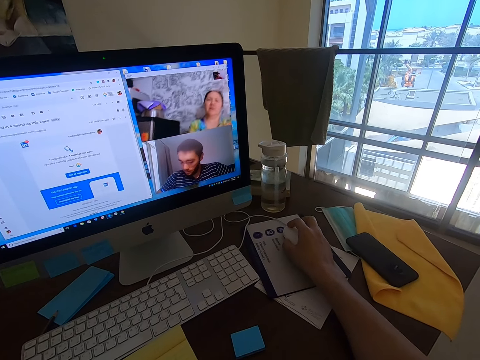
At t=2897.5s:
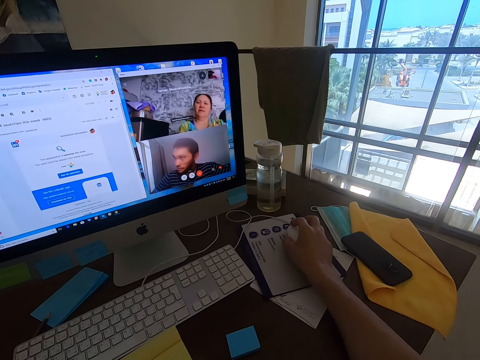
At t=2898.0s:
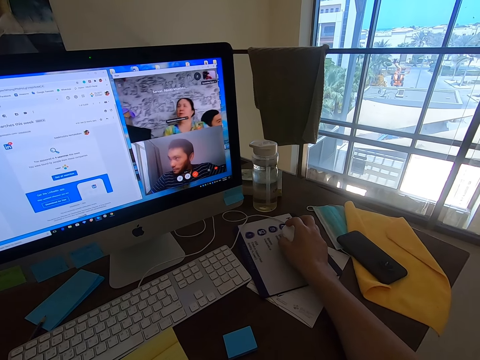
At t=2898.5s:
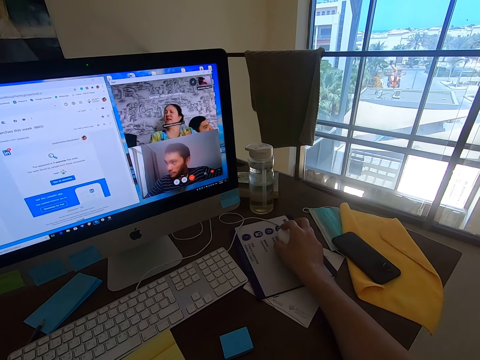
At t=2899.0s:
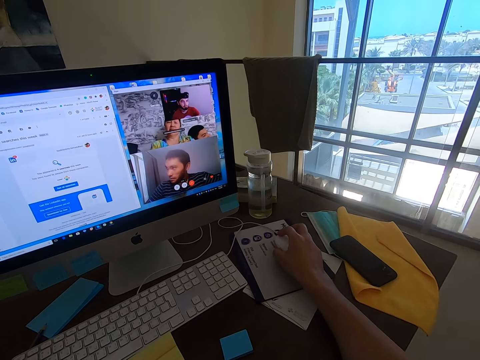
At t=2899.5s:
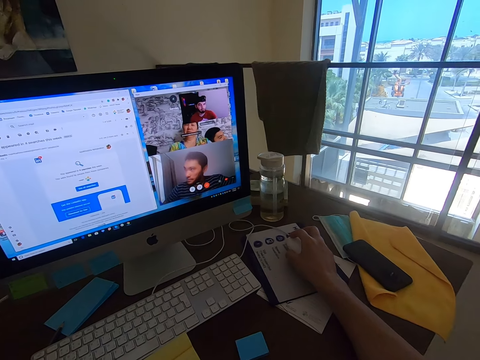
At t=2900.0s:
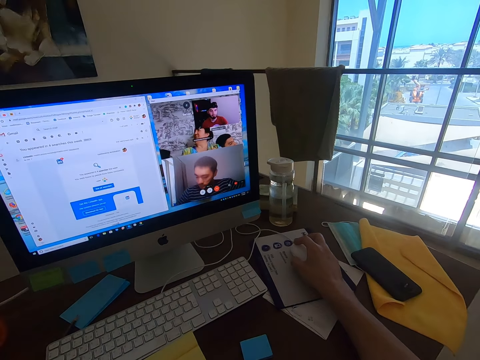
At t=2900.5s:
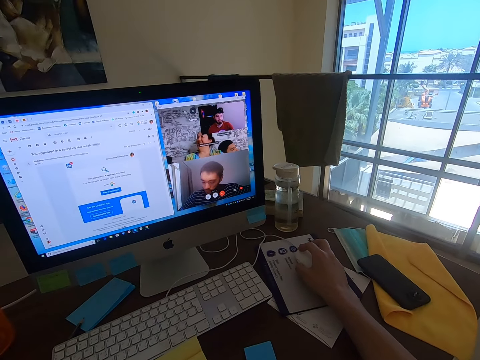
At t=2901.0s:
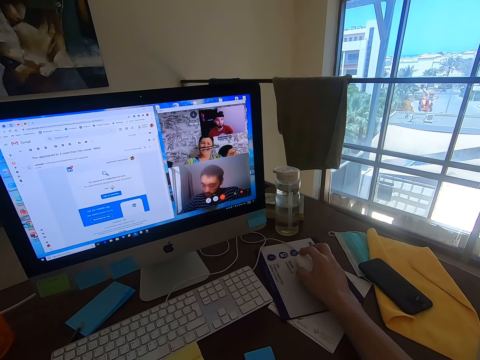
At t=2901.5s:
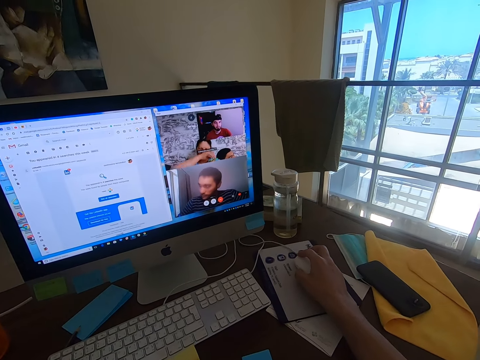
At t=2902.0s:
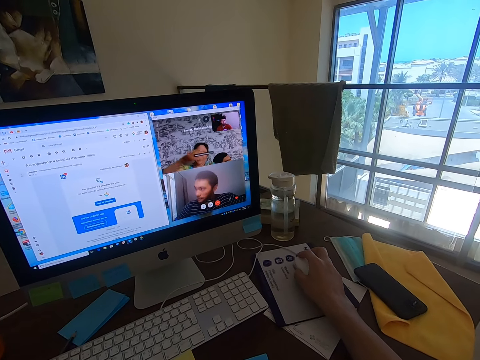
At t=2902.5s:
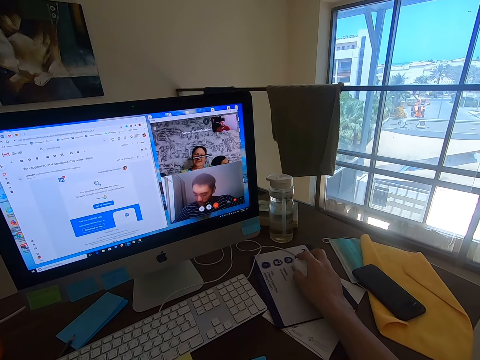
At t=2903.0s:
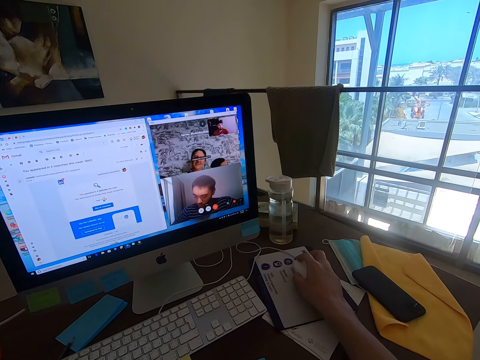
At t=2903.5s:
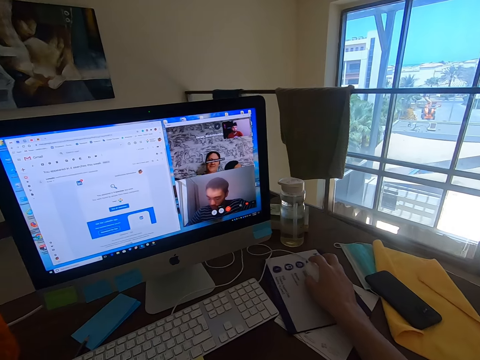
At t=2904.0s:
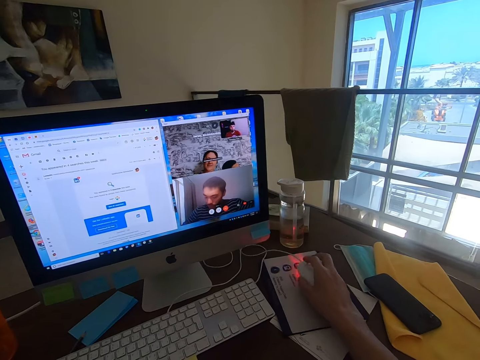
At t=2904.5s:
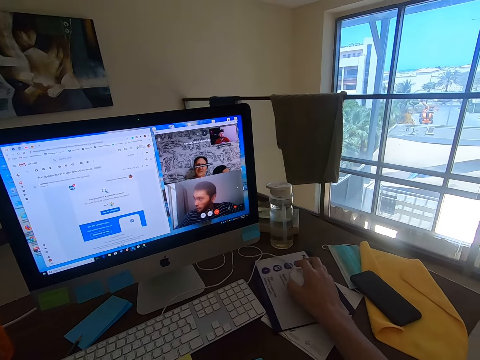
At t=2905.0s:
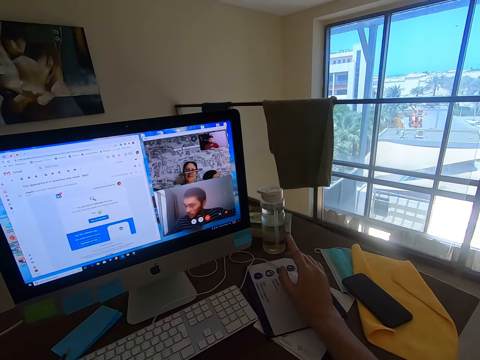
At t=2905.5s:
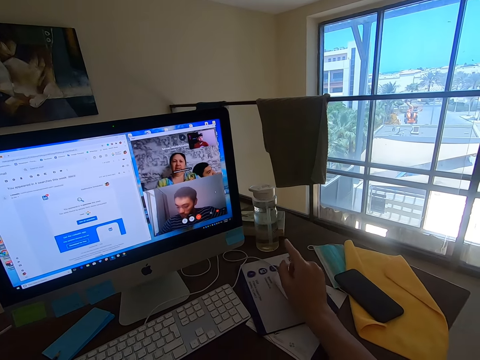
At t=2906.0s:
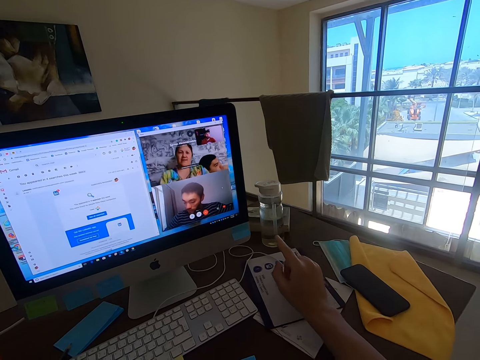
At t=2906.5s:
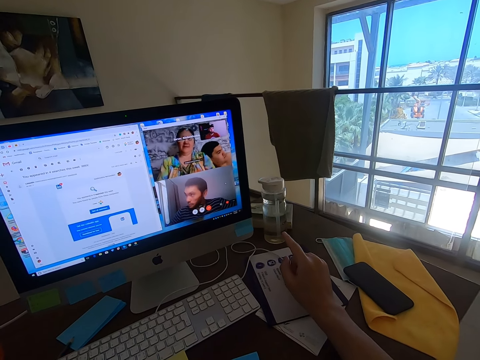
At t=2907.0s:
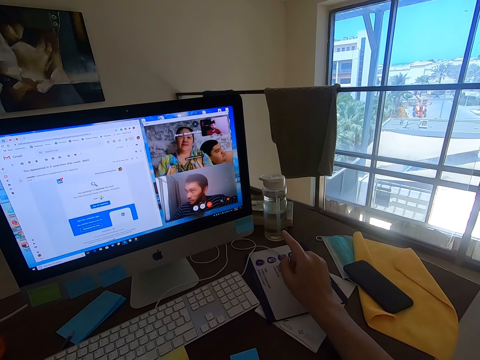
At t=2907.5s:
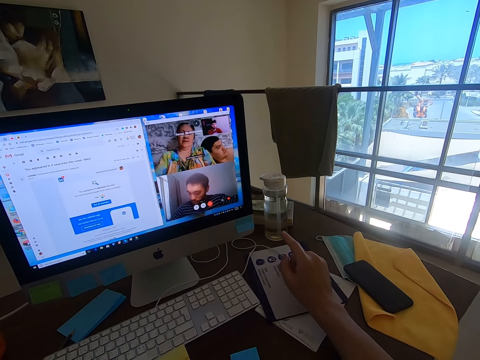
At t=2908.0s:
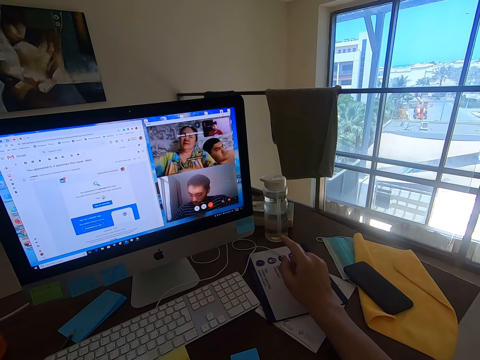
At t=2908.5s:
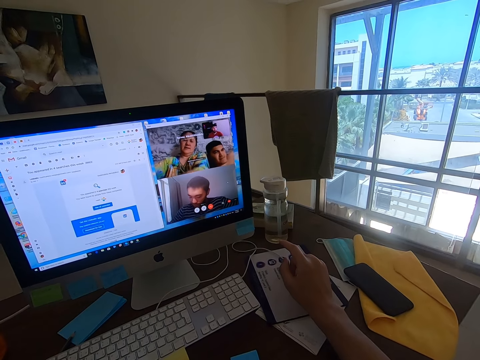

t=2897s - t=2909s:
A woman converses with the camera wearer. The camera wearer gestures with his fingers. He converses with a man, the woman, another man and a third man.

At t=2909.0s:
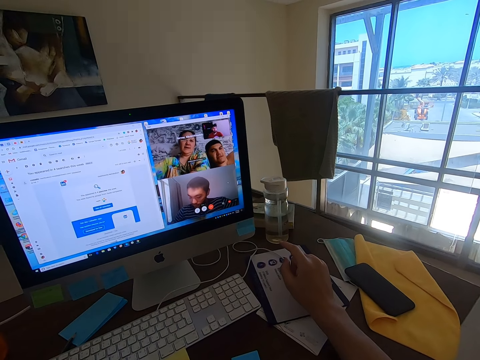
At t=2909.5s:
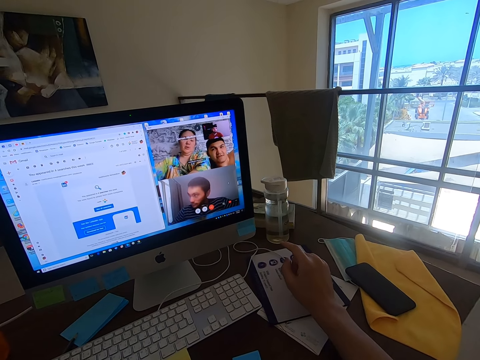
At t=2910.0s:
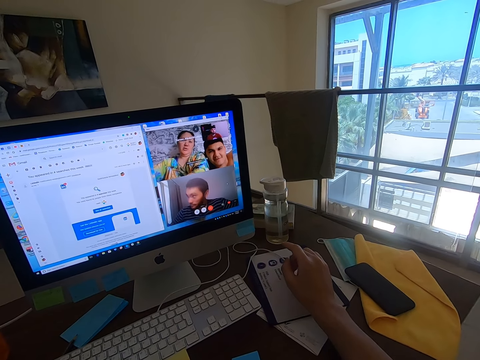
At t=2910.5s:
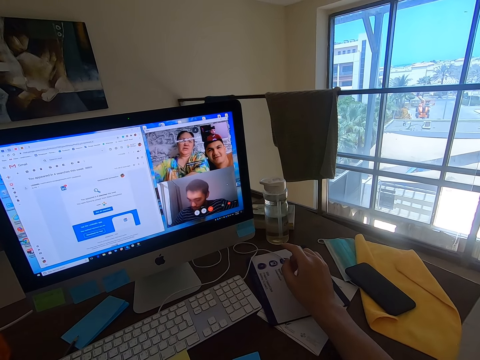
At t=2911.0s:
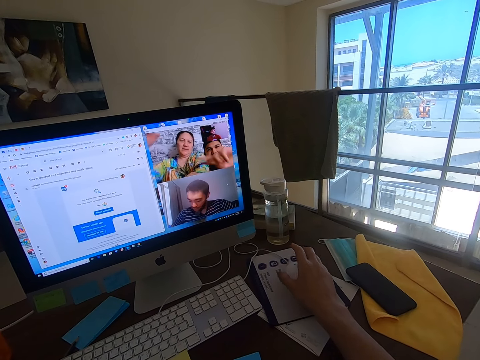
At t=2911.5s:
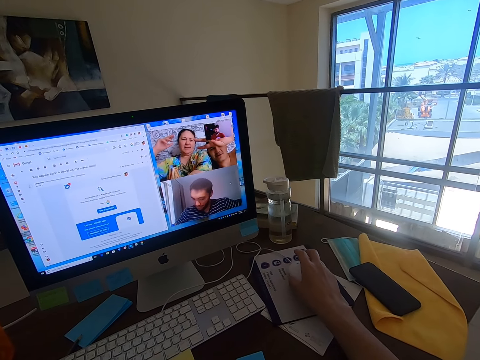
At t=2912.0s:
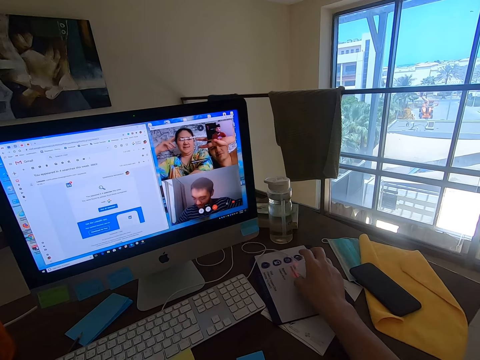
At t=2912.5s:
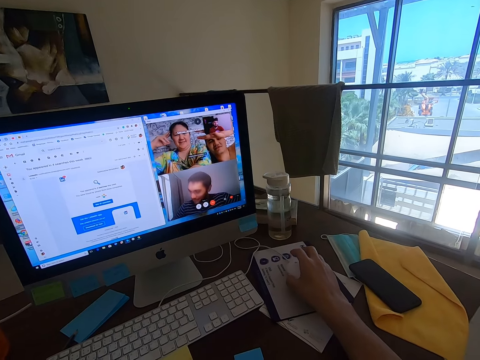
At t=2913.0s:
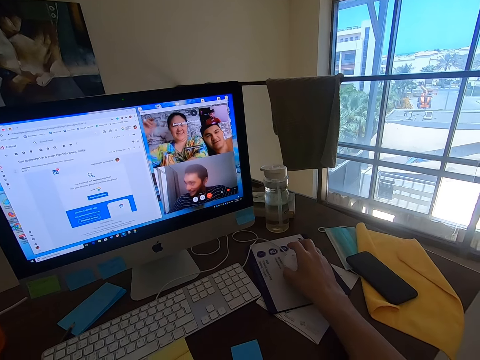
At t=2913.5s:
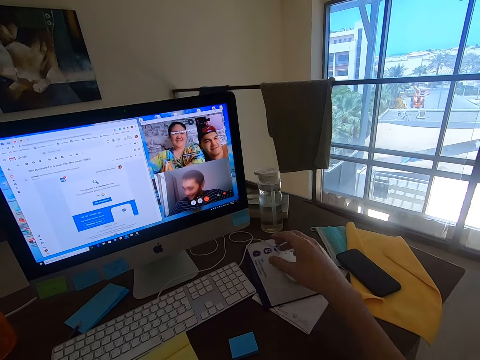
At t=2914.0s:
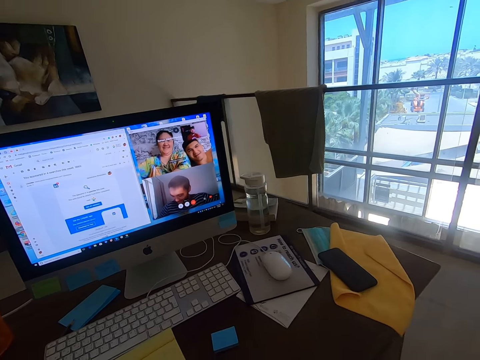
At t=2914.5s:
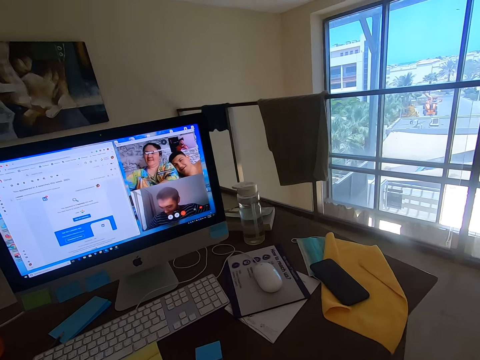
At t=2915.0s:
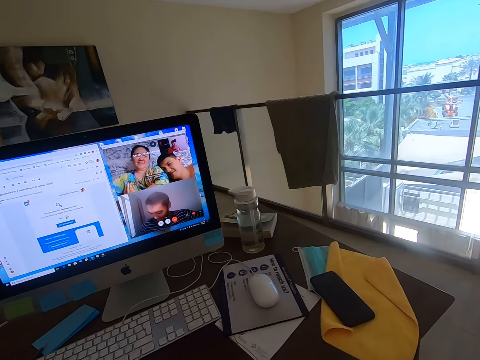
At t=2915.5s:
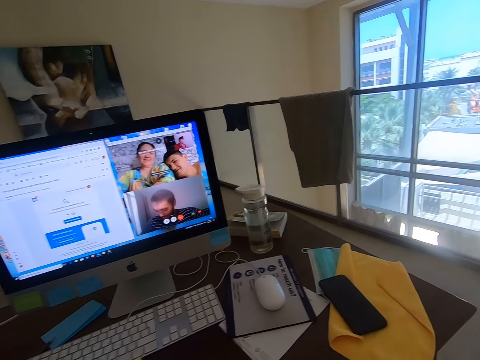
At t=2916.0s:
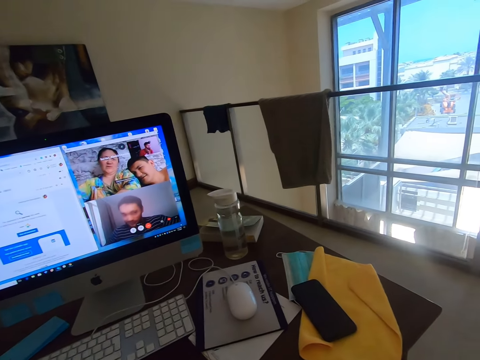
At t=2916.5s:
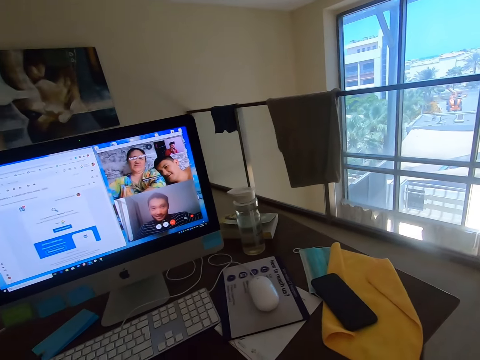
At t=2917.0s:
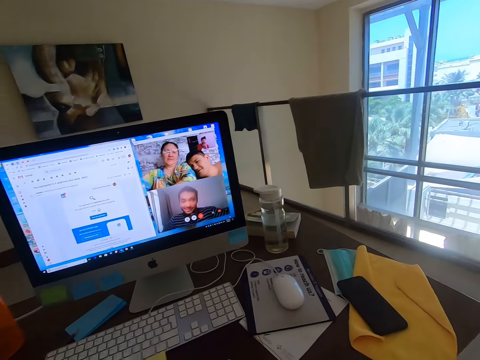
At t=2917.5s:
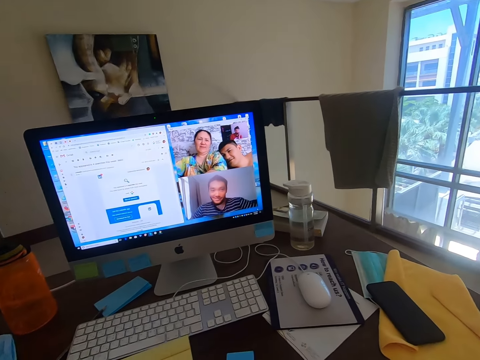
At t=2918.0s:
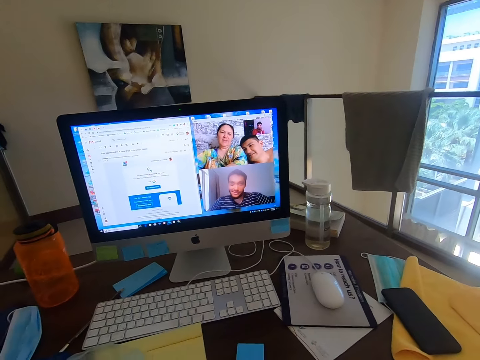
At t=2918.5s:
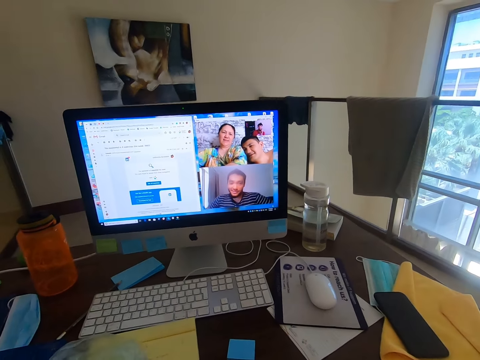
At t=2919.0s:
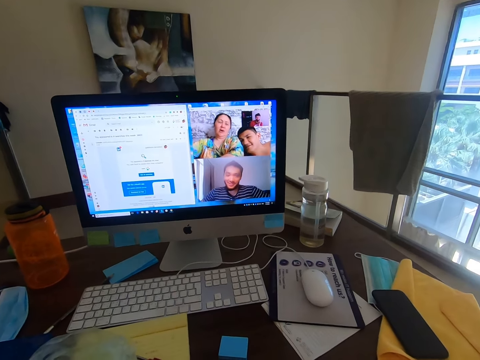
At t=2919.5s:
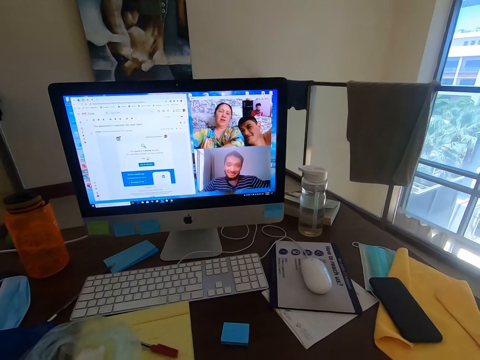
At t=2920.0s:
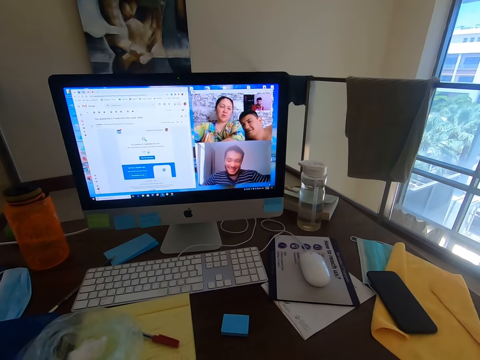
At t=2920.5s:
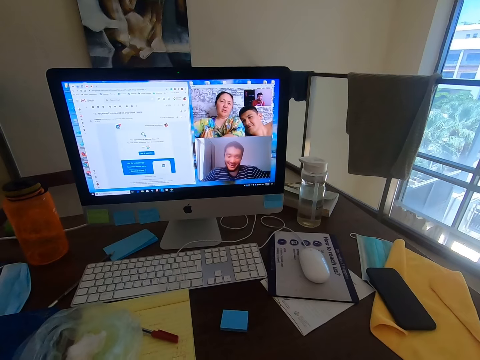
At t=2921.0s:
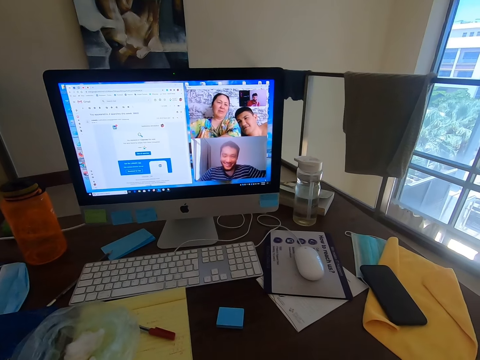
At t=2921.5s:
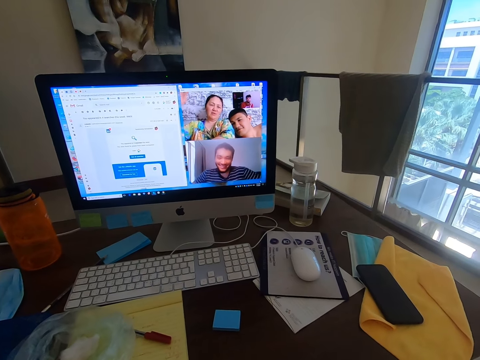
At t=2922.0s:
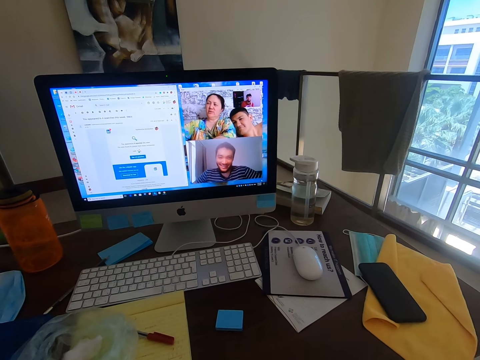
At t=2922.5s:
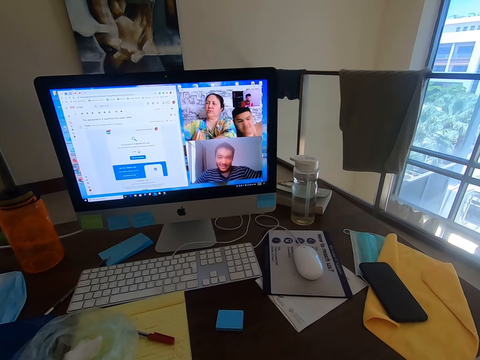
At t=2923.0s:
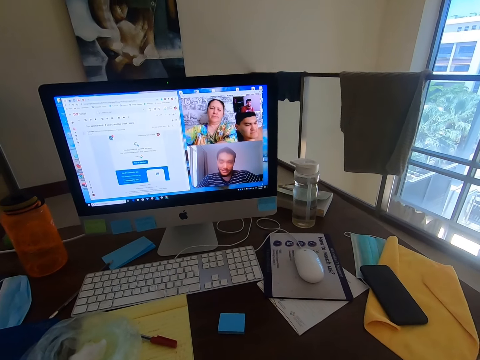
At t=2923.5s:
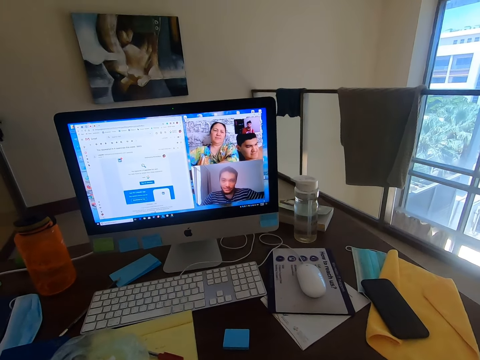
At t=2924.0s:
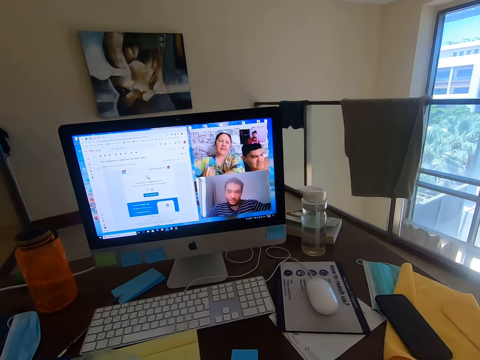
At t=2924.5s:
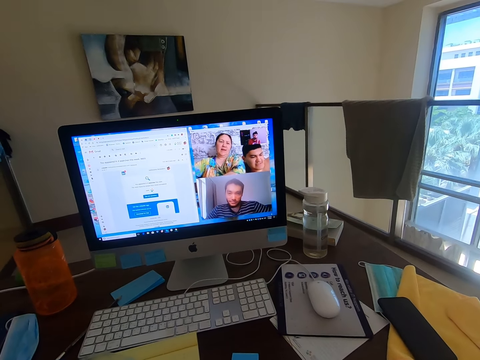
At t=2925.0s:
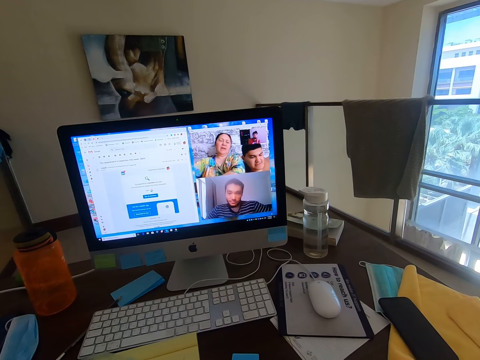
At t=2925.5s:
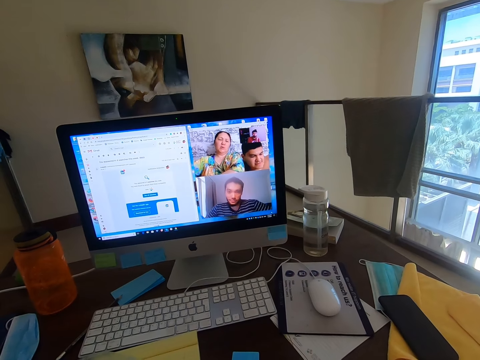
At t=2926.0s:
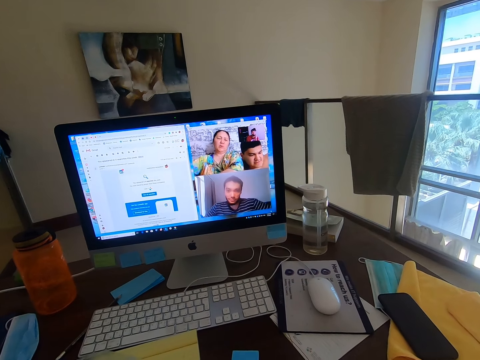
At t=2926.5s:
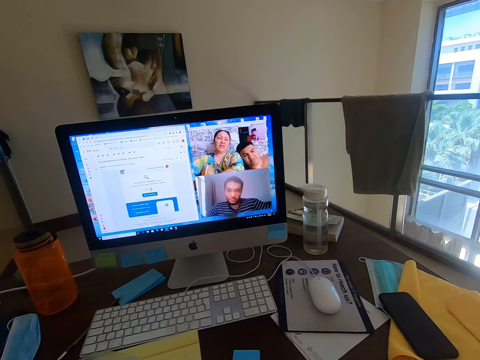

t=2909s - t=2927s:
A man converses with the camera wearer. A woman converses with the camera wearer. The camera wearer holds the mouse. The man converses with the camera wearer. The camera wearer moves his hand. He converses with the man, the woman, another man and a third man. The second man converses with the camera wearer. The woman converses with the camera wearer.
